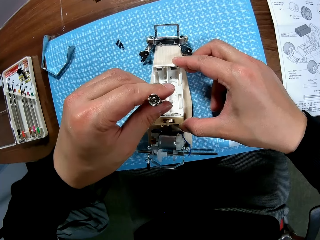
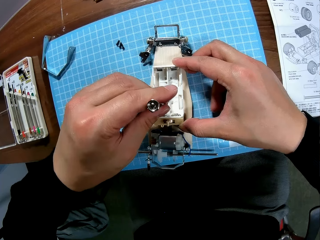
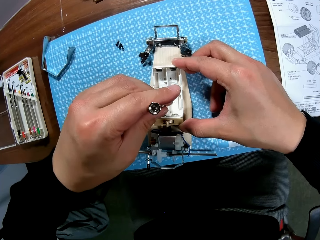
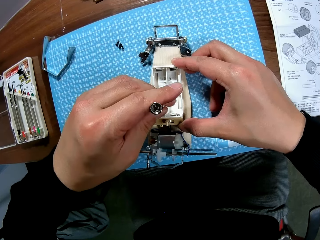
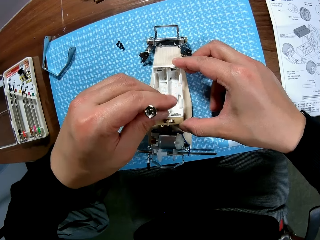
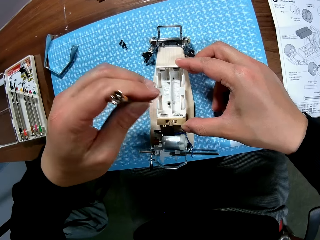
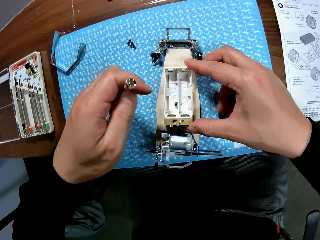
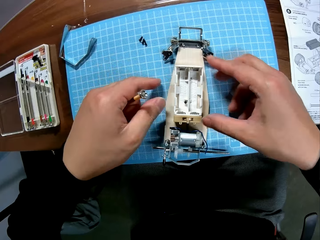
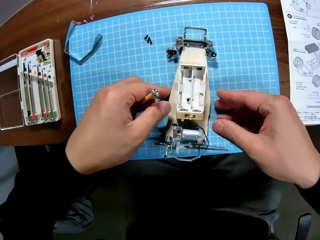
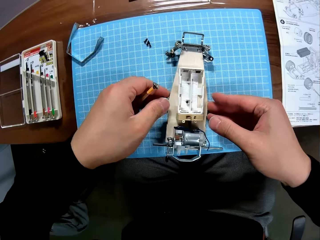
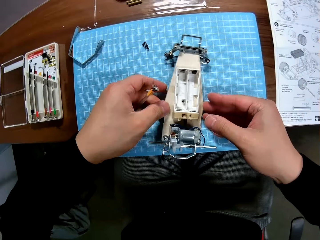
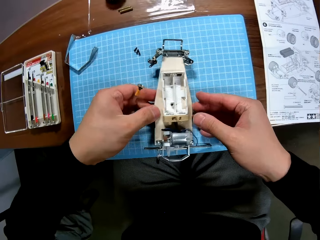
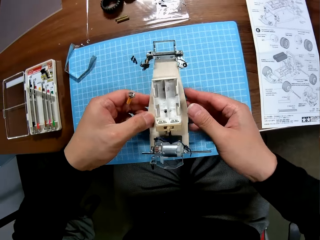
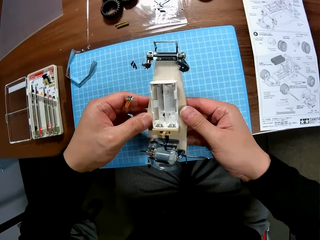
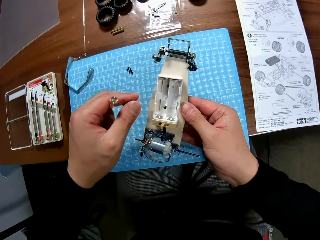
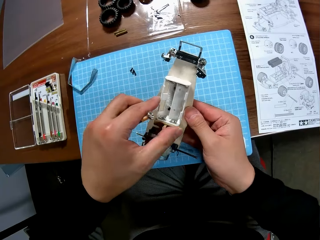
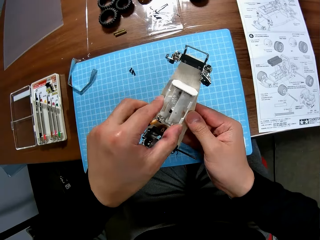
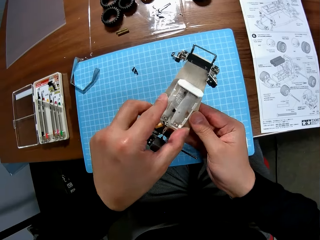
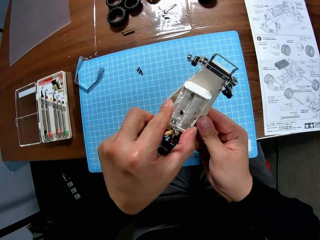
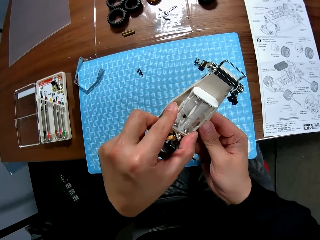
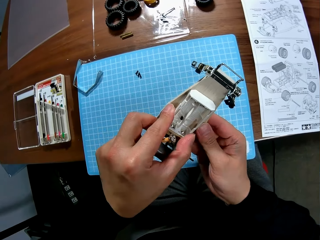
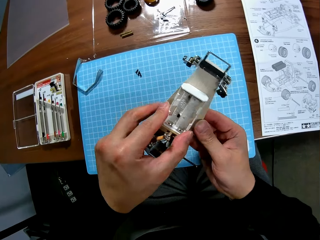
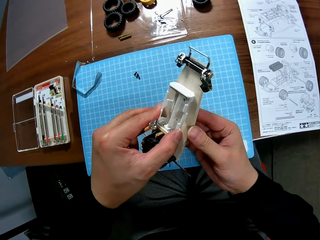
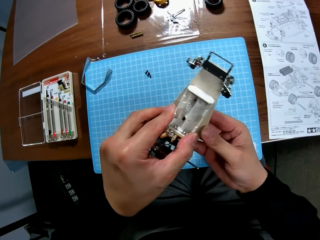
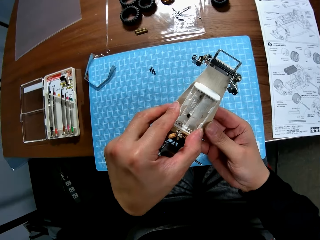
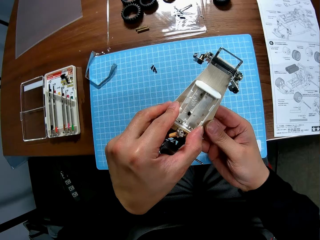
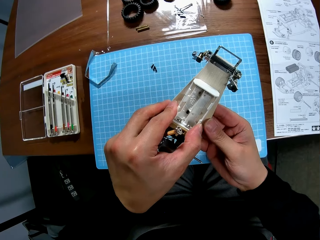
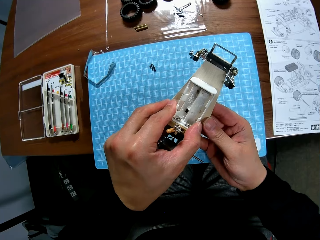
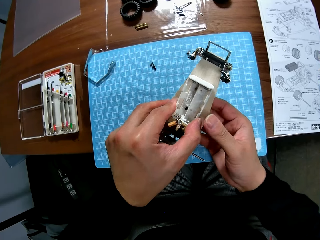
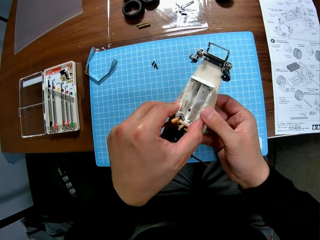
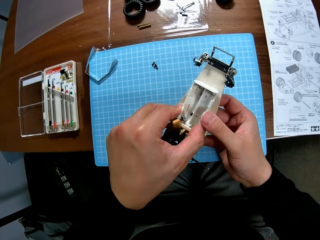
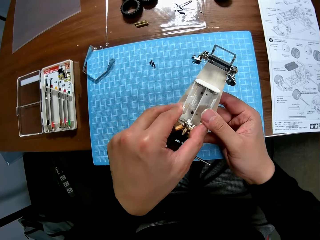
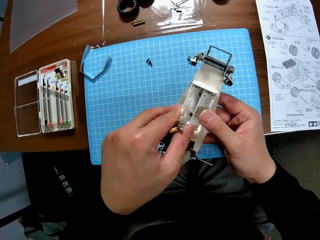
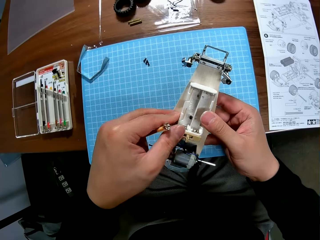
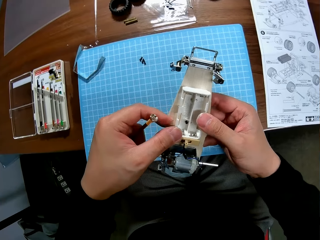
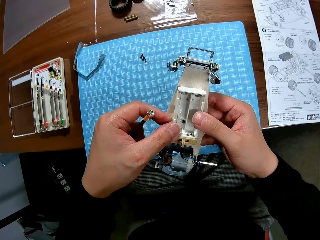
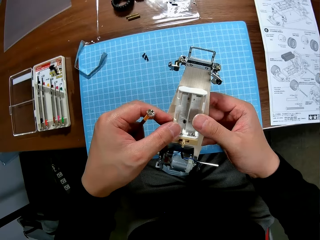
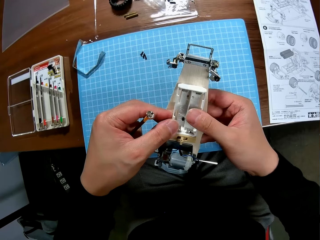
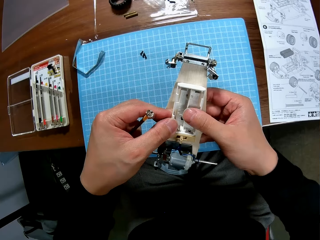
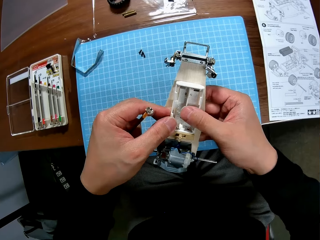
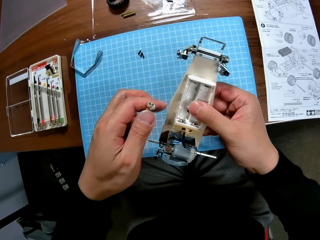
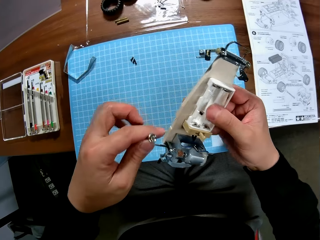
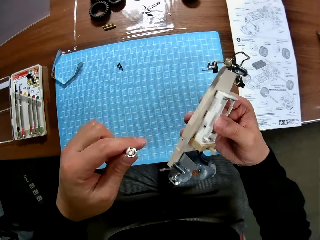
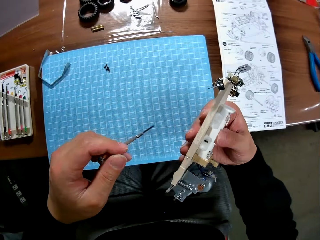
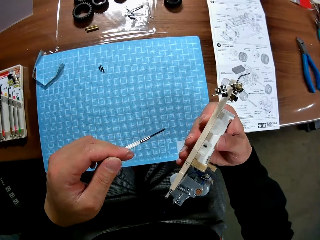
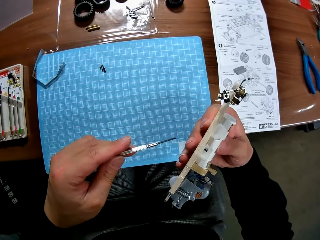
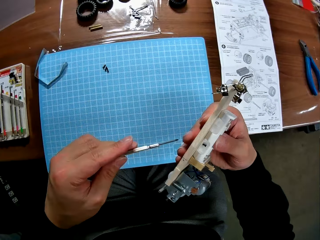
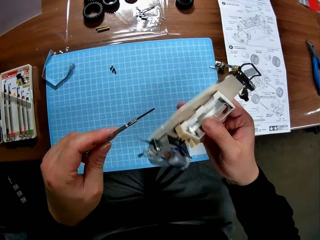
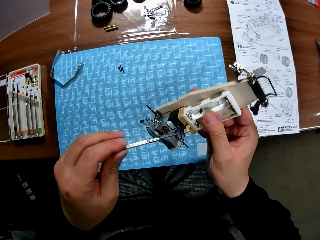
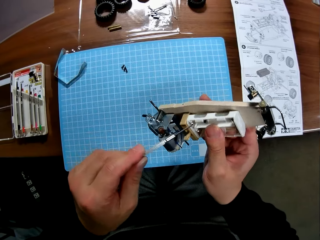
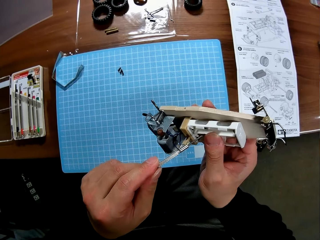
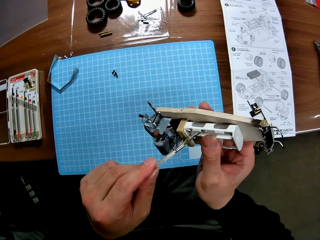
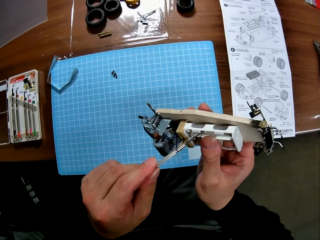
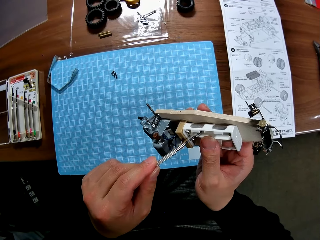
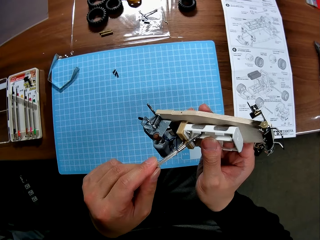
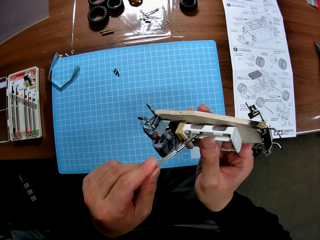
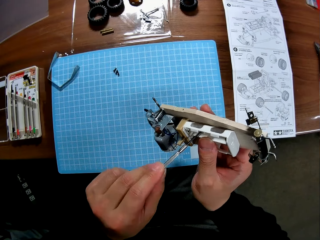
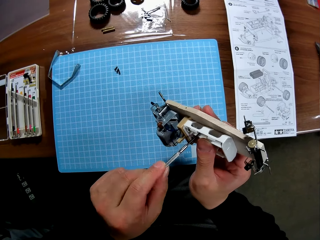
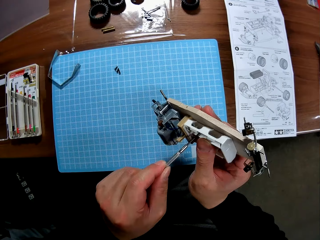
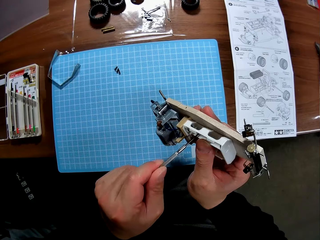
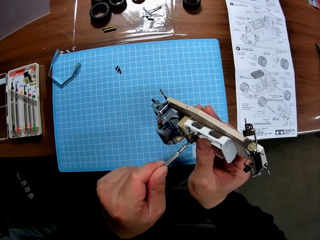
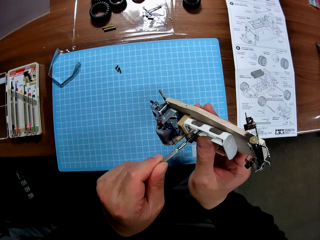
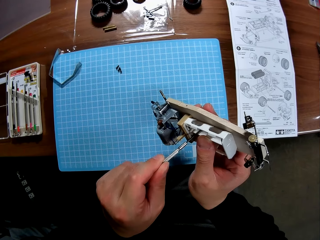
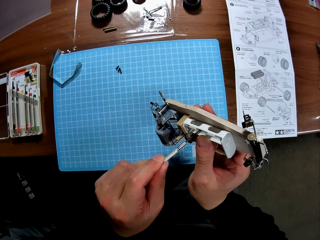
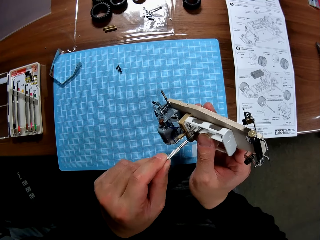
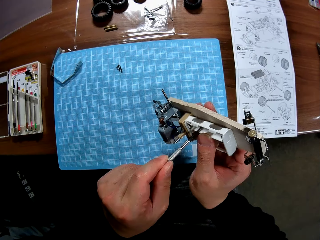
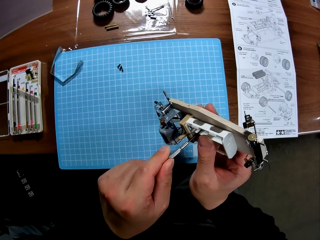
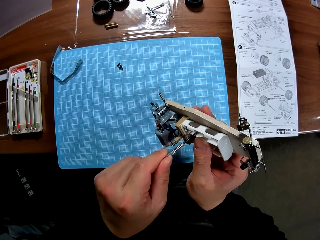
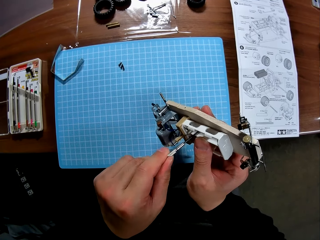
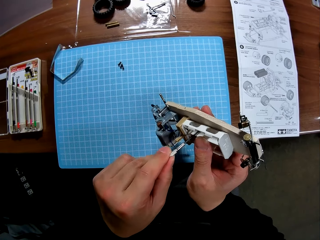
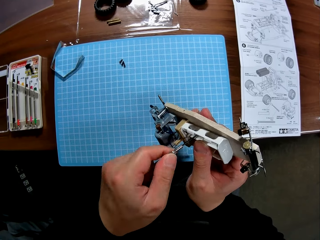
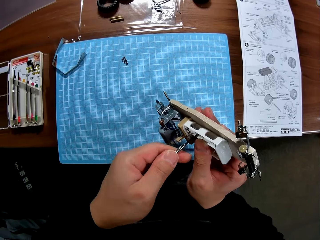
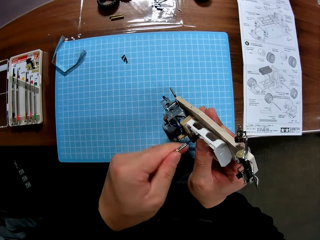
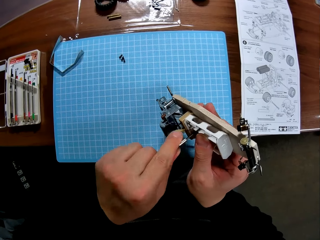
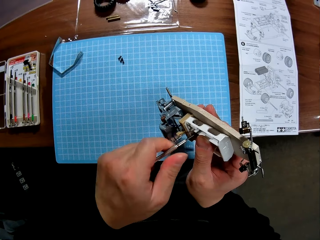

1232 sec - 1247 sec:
The camera wearer removes hands from the battery box. They take the car body or chassis from the table. They adjust the battery box. They fix the chassis properly on the car body. They turn the chassis. They drive in the screw more into the car body from the chassis with the screwdriver.

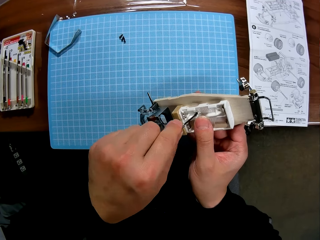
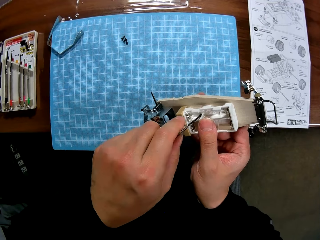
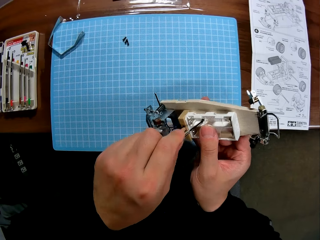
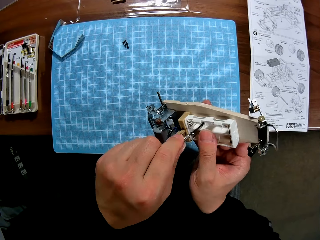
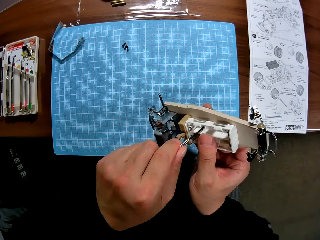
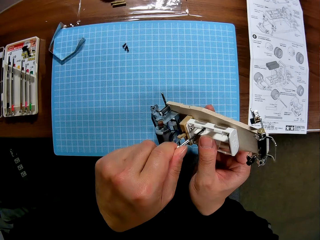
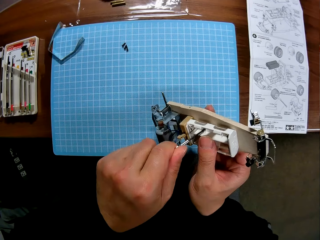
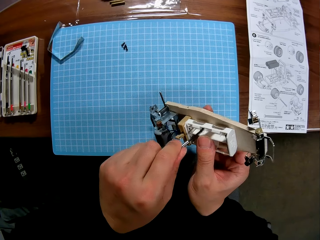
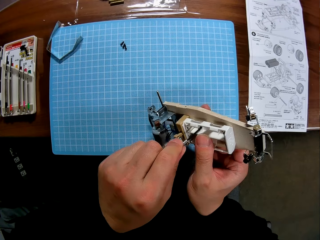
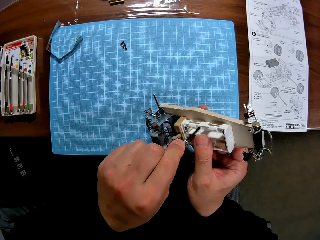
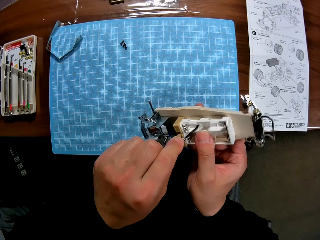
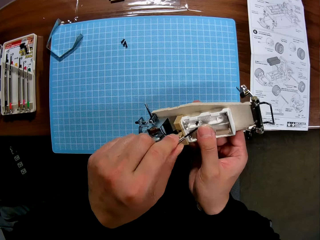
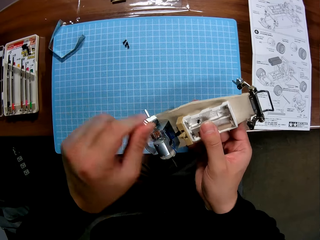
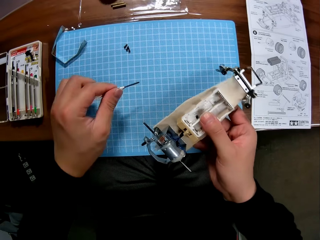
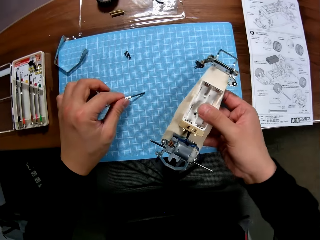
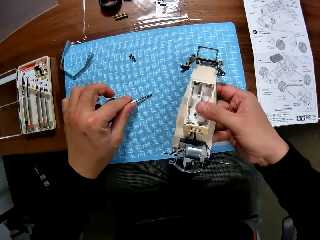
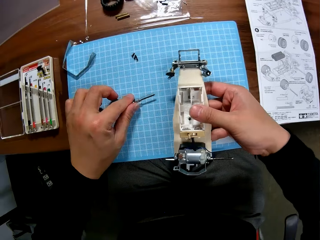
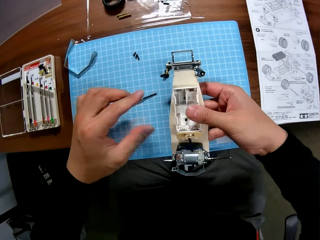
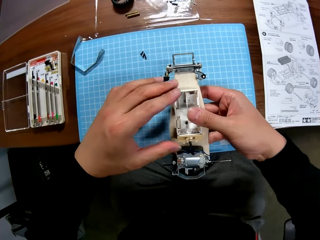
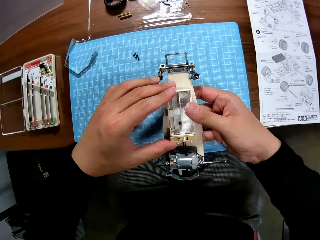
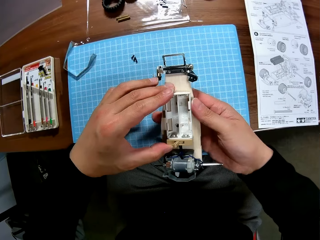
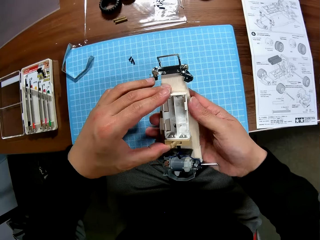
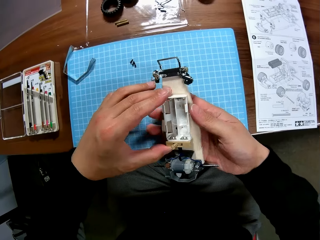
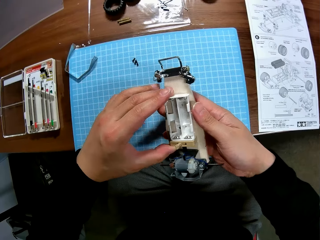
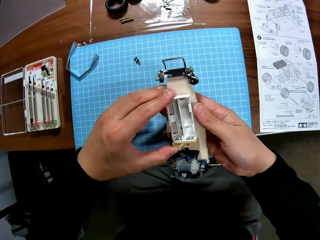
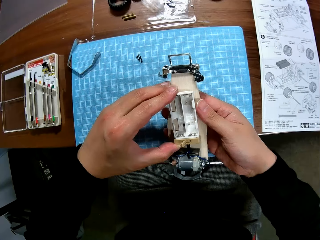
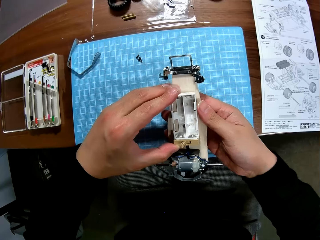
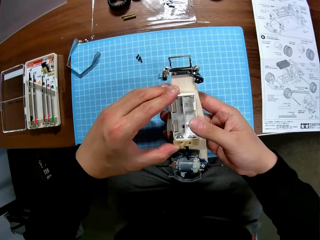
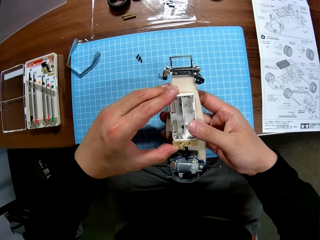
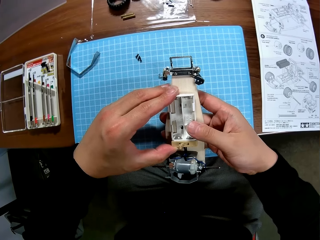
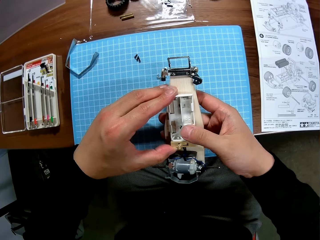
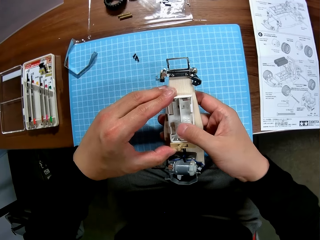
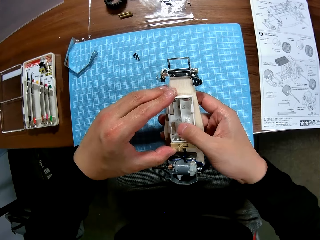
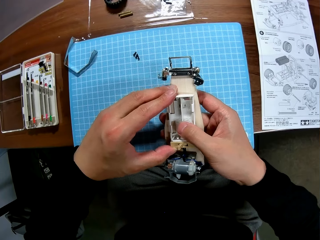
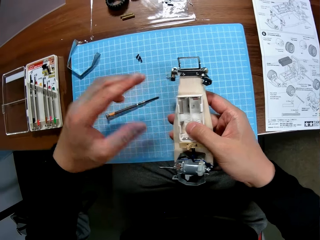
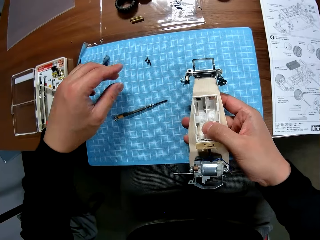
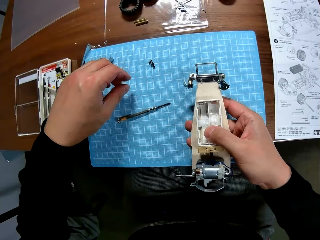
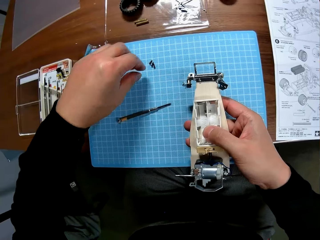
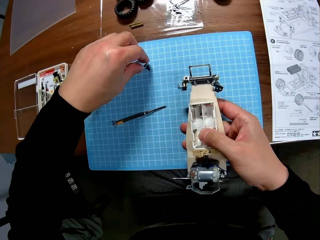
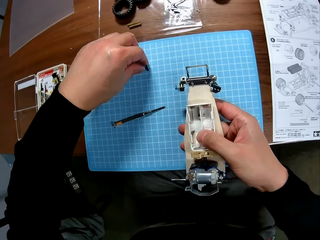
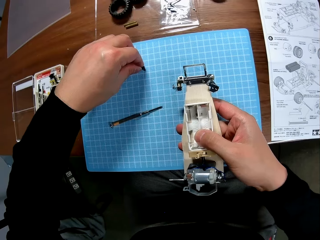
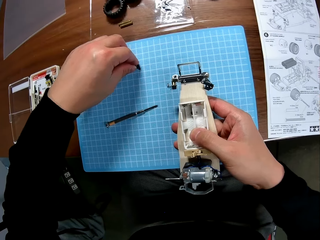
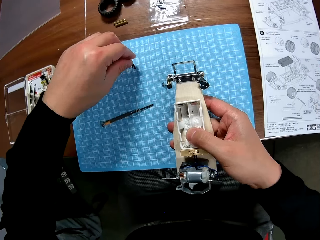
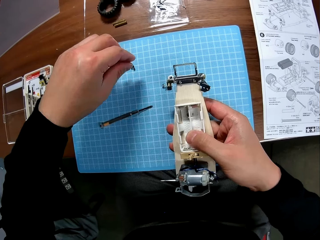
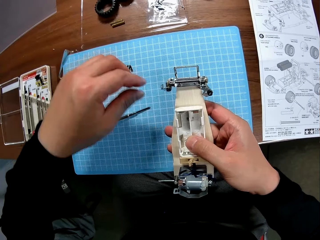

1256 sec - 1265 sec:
The camera wearer puts the screwdriver on the table. They adjust the battery box. They fix the chassis properly on the car body. They touch the screws.
